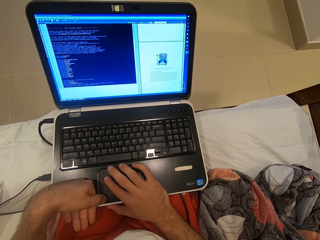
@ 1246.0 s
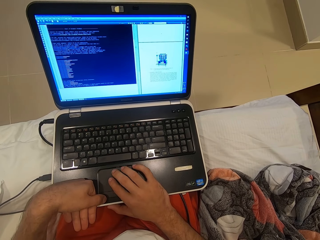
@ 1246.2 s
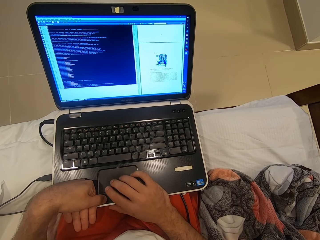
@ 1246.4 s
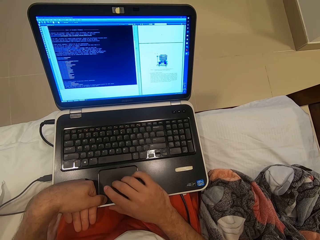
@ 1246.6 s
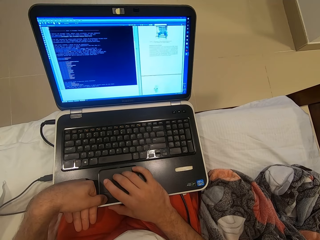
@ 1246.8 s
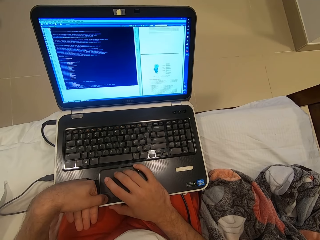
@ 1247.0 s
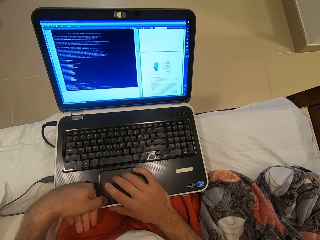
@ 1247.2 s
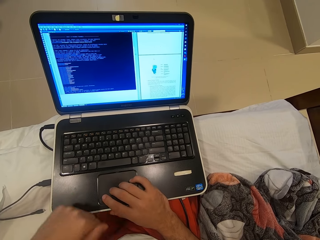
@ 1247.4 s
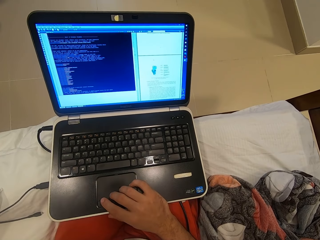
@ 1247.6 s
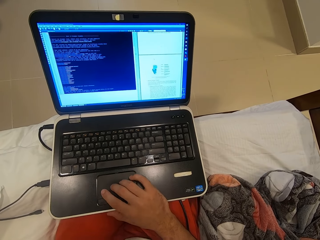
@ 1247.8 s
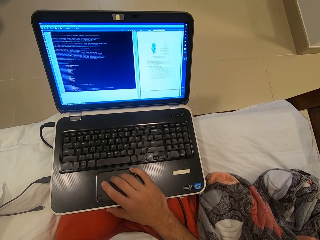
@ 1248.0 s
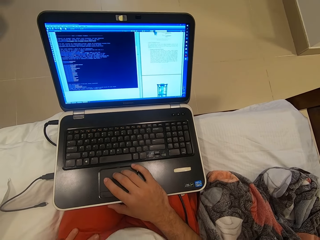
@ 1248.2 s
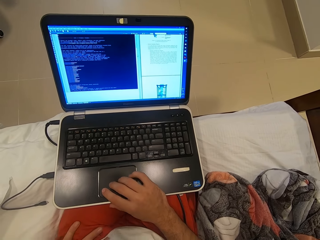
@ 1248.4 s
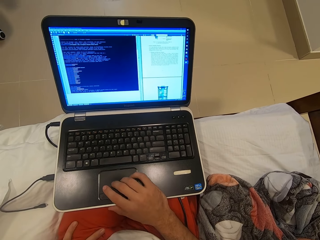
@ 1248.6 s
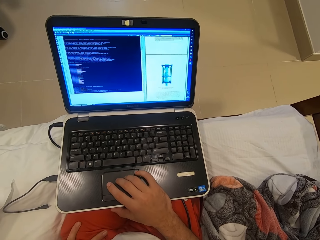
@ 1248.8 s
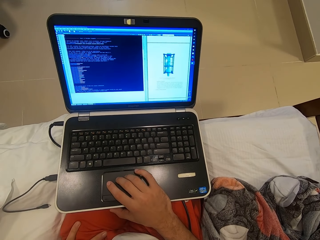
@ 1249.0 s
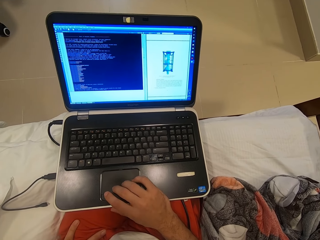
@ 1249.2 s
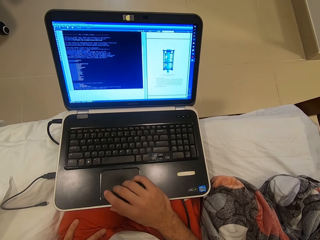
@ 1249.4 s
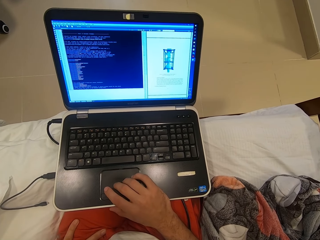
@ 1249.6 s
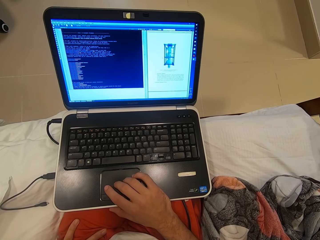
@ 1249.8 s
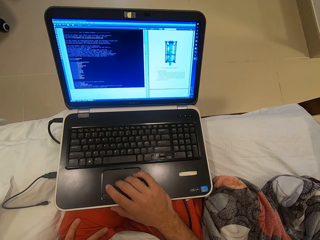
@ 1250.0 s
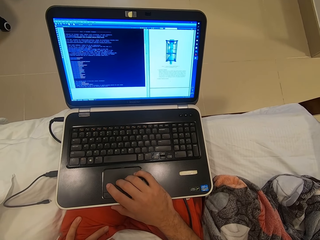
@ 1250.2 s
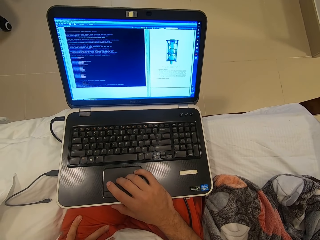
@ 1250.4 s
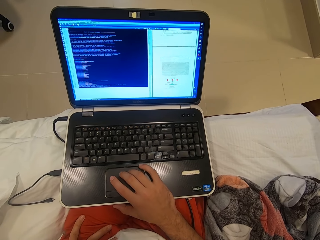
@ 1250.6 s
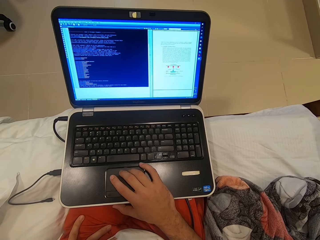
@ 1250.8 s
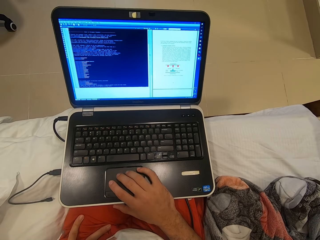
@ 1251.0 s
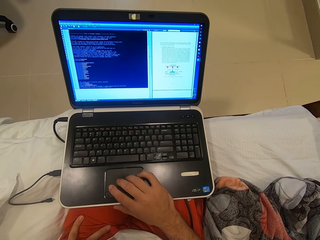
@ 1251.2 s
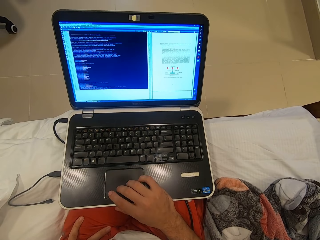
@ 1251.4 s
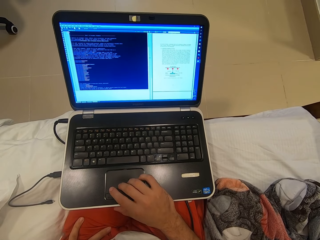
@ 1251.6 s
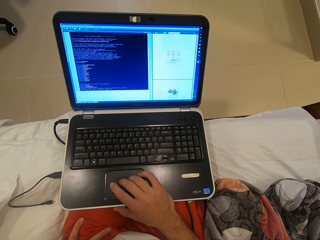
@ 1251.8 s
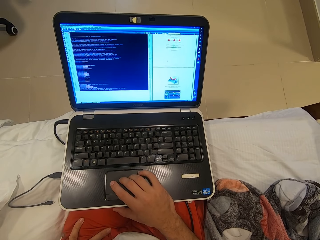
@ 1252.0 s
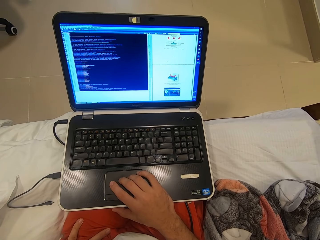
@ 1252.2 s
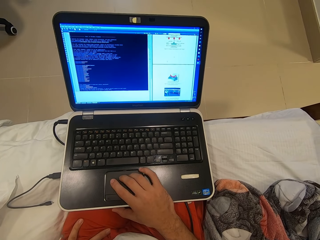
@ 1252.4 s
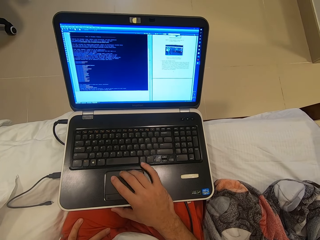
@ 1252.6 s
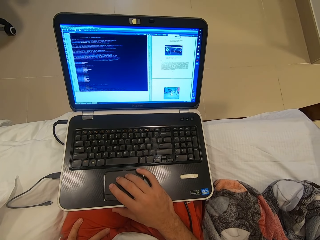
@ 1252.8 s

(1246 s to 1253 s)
The camera wearer removes his left hand from the laptop track pad.

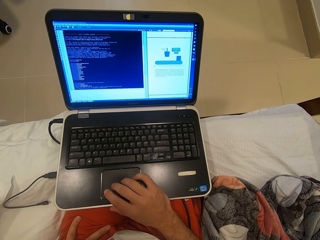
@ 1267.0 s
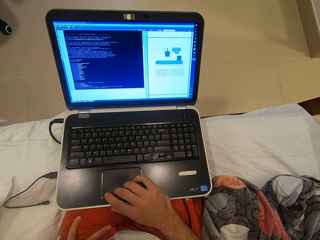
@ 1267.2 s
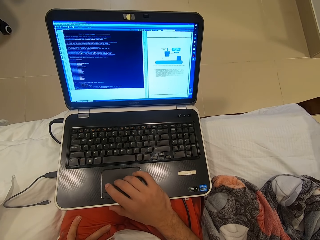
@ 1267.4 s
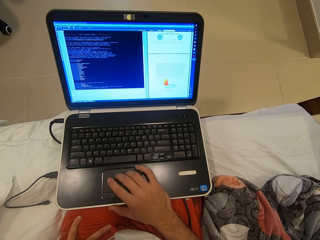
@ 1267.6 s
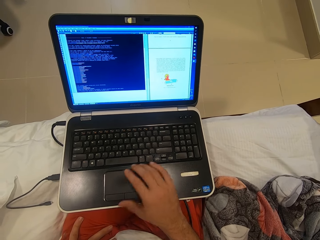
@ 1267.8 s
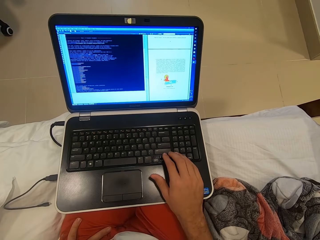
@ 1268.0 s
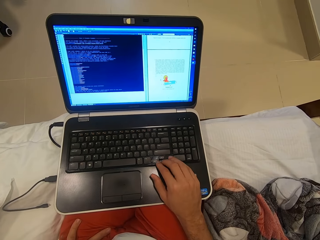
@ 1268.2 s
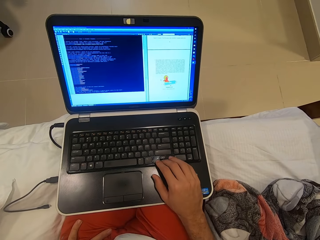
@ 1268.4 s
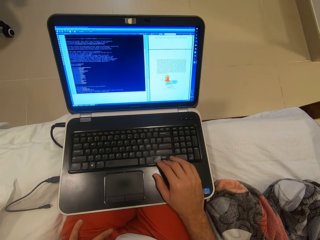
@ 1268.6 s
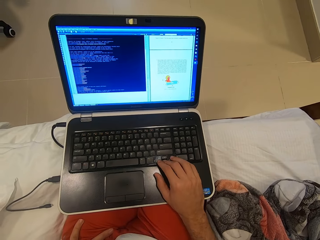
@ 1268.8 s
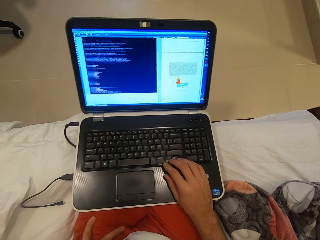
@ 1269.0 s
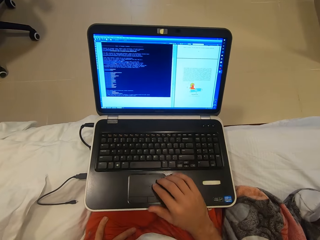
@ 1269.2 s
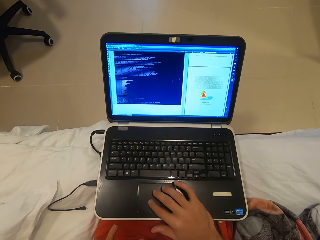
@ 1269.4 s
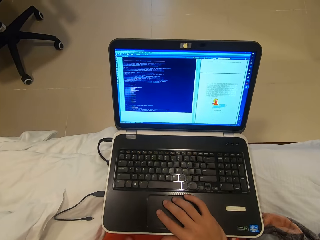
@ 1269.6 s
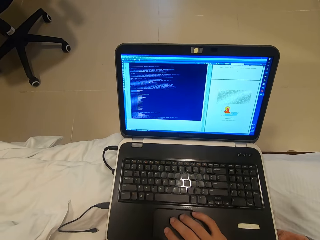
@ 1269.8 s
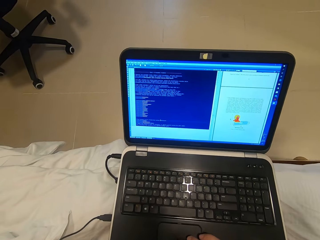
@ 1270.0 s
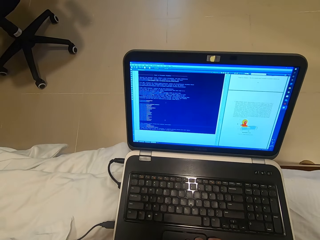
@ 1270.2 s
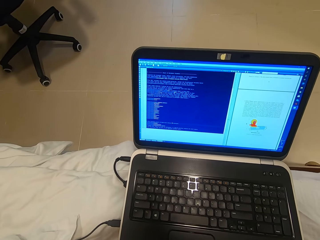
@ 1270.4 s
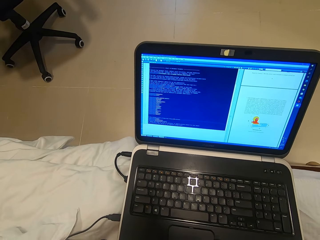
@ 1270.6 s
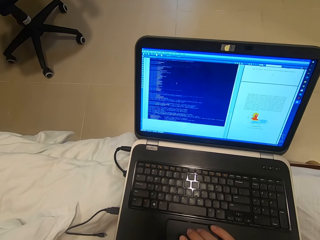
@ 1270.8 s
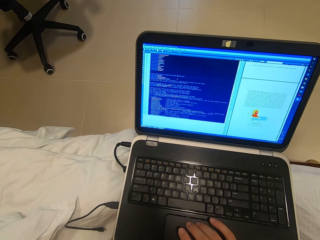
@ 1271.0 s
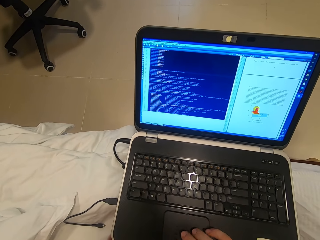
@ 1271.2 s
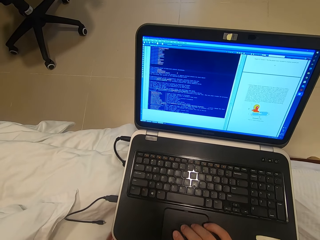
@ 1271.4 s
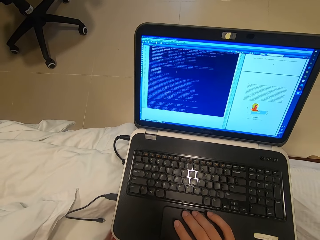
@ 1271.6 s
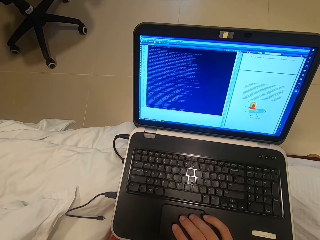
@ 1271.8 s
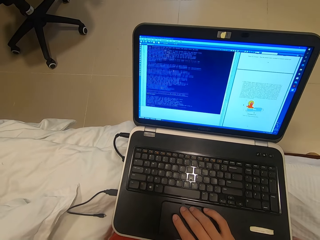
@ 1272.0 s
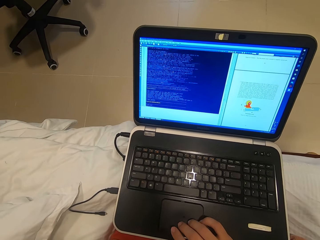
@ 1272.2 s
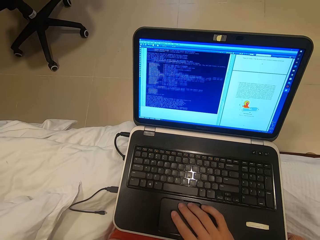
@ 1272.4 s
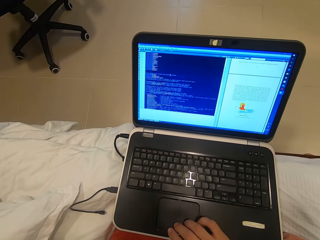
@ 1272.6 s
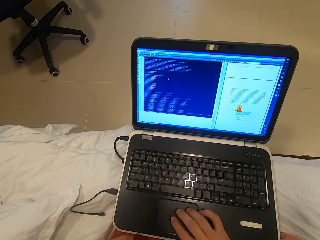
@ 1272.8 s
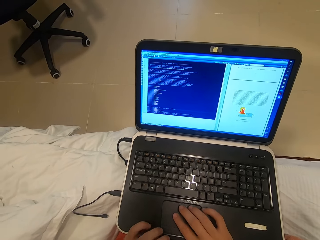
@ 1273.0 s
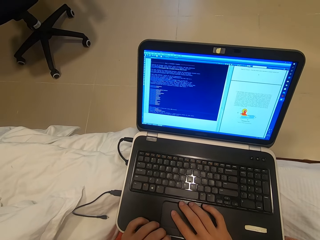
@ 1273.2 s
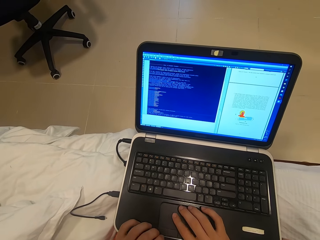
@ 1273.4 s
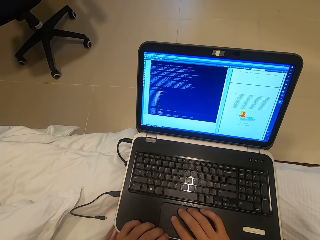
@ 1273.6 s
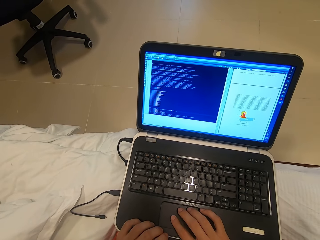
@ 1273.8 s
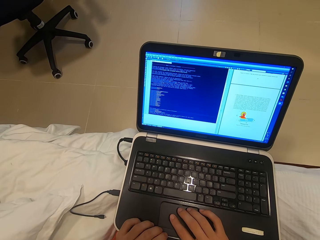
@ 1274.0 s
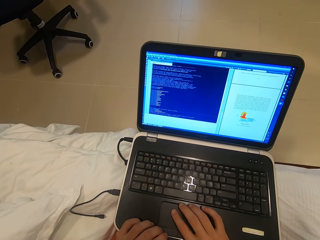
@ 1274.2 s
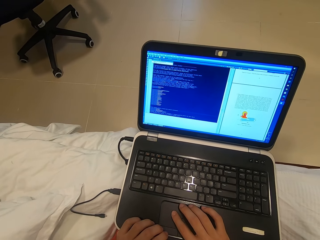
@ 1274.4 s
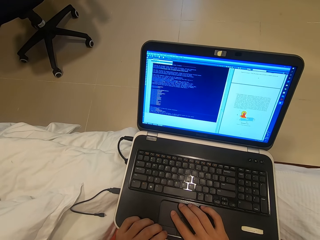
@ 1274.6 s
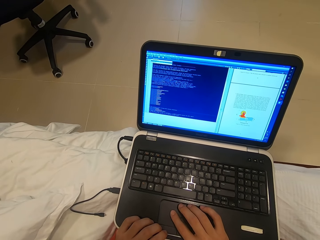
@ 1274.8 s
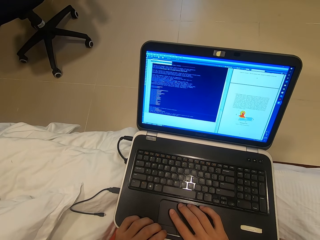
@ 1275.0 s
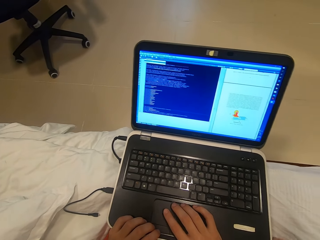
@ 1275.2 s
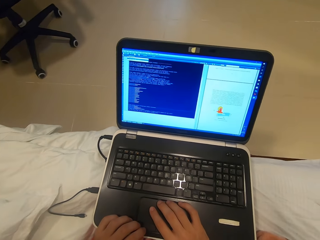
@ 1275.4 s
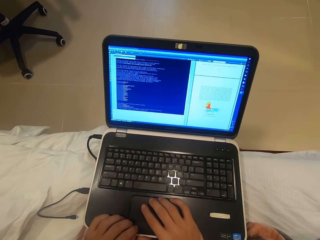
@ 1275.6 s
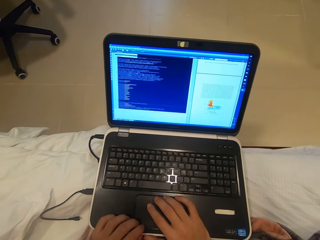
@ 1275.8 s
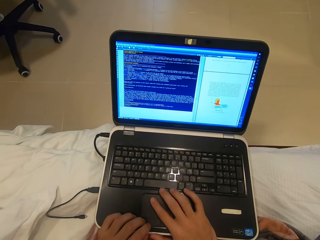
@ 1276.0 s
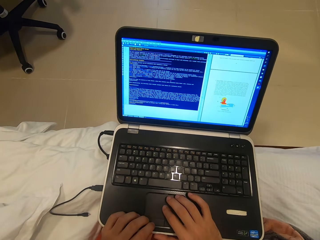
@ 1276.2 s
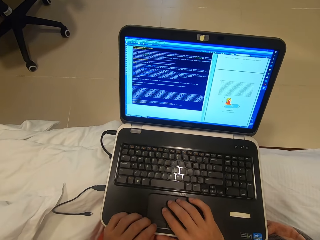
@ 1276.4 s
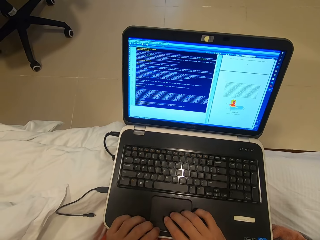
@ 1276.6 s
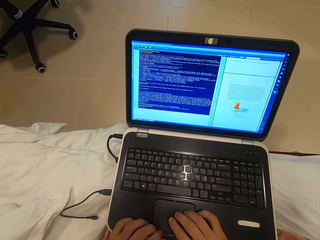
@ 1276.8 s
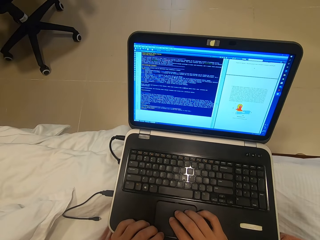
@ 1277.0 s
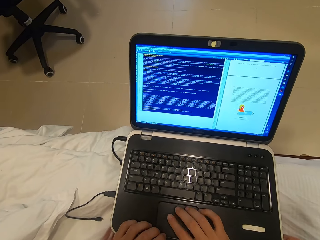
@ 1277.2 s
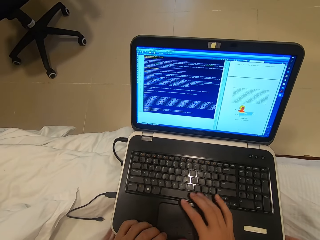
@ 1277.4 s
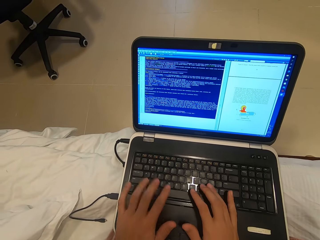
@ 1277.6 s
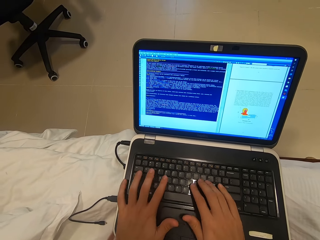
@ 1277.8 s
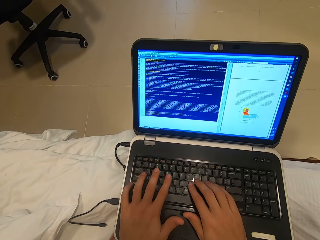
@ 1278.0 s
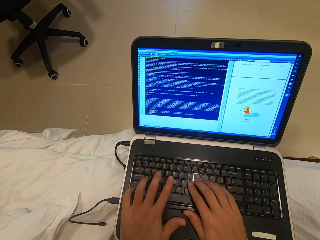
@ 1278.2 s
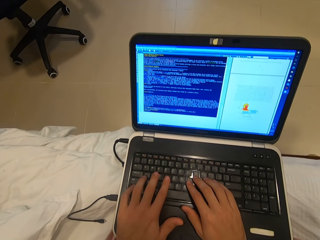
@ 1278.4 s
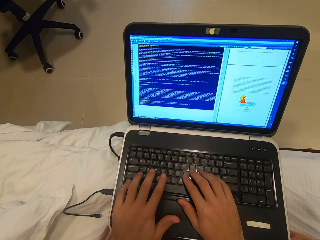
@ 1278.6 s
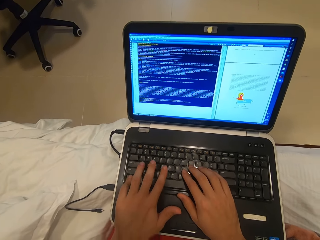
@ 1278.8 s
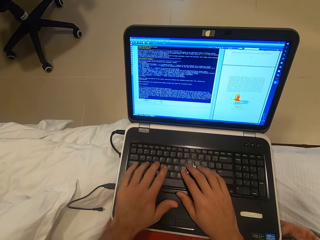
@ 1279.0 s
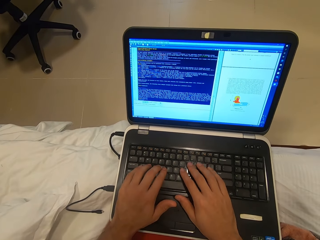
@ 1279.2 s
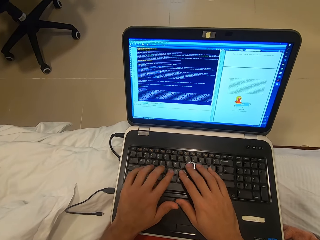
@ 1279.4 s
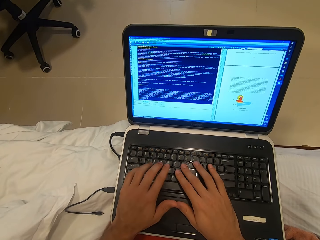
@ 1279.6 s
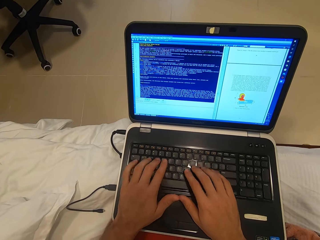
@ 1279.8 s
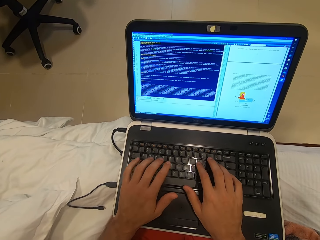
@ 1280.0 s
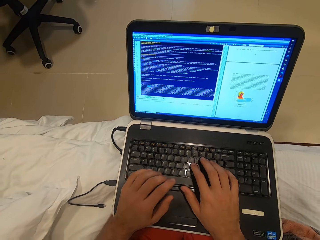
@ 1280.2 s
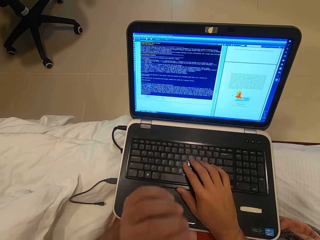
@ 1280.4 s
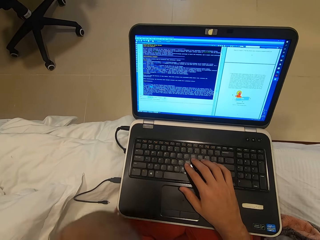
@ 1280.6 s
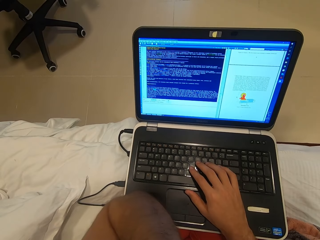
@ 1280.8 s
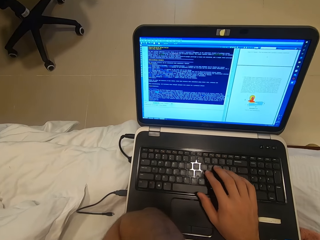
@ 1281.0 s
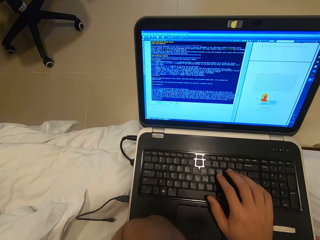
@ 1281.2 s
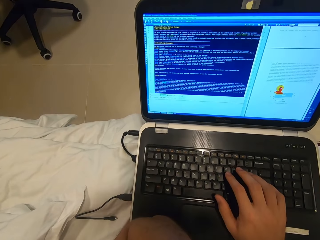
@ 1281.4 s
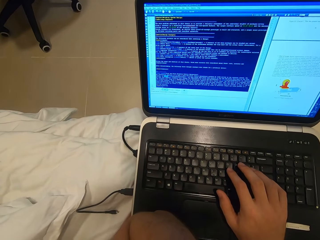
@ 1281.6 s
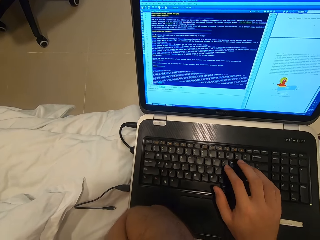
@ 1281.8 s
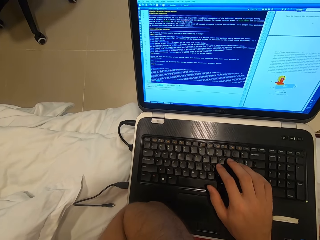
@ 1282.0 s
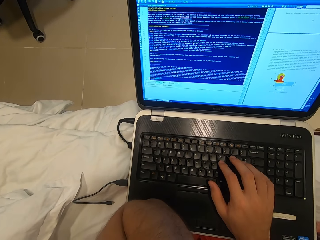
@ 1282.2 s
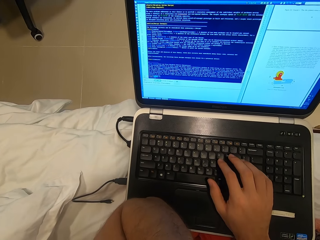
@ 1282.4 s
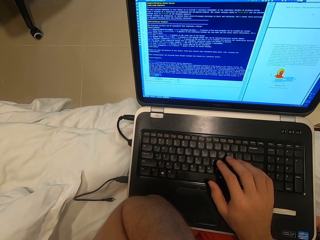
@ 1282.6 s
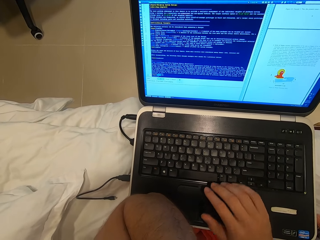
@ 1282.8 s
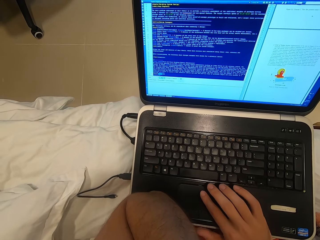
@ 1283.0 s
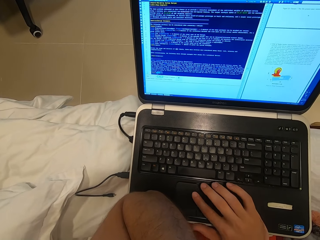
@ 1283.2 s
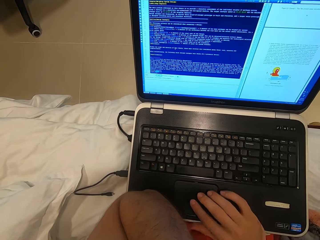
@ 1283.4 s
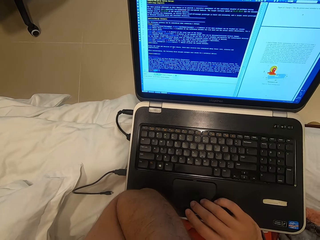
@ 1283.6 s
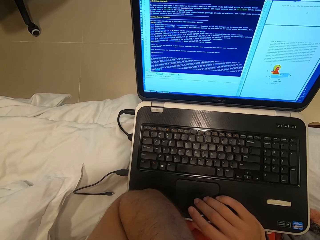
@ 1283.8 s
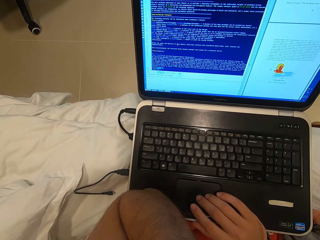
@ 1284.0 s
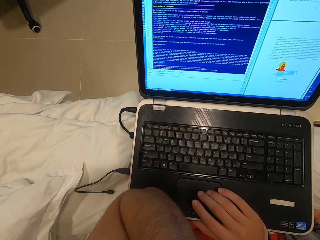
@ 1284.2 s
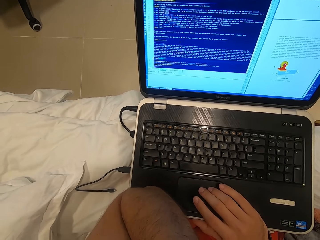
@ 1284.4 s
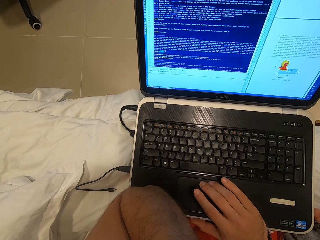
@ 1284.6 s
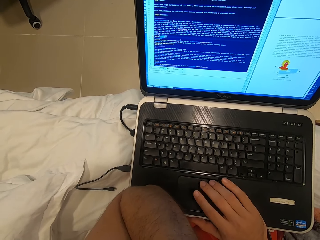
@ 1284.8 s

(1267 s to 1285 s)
The camera wearer clicks on a button on the laptop keyboard with his right hand. He scrolls on the laptop track pad with his right hand. He clicks on the laptop track pad with his left hand. He types on the laptop keyboard with both hands. He removes his left hand from the laptop keyboard. He places his left elbow on the laptop. He scrolls on the laptop track pad with his right hand.
